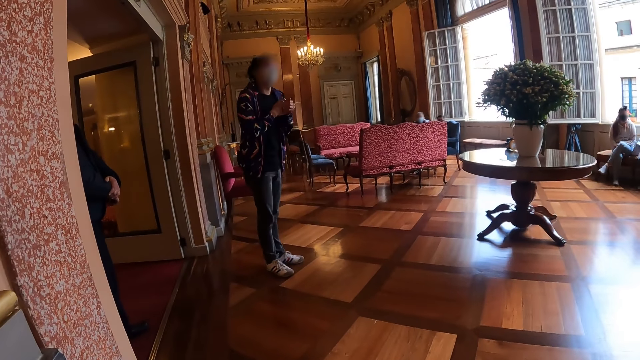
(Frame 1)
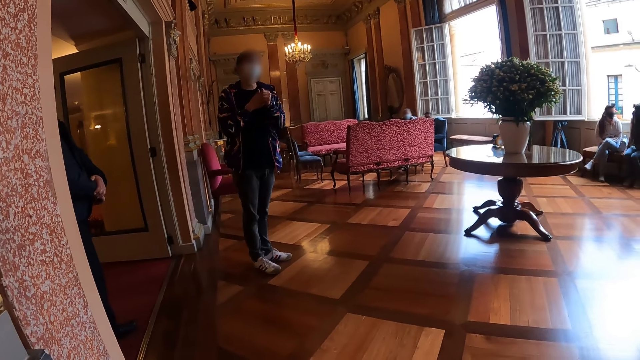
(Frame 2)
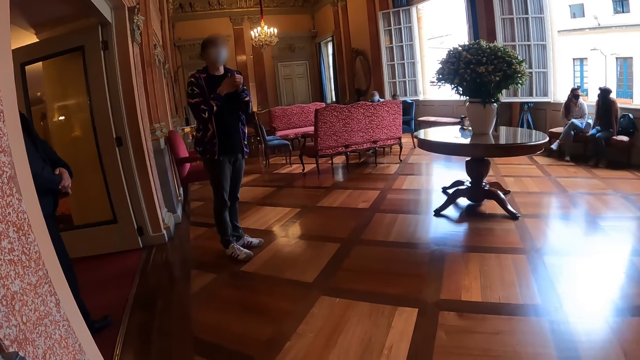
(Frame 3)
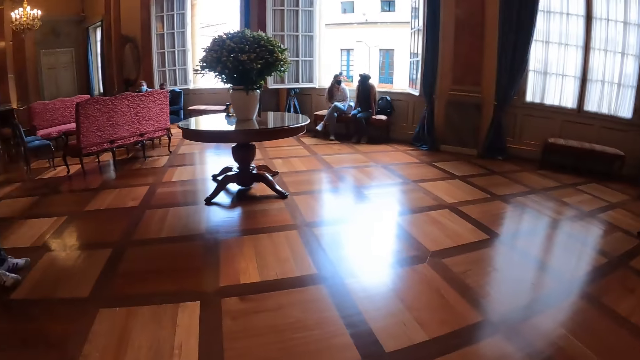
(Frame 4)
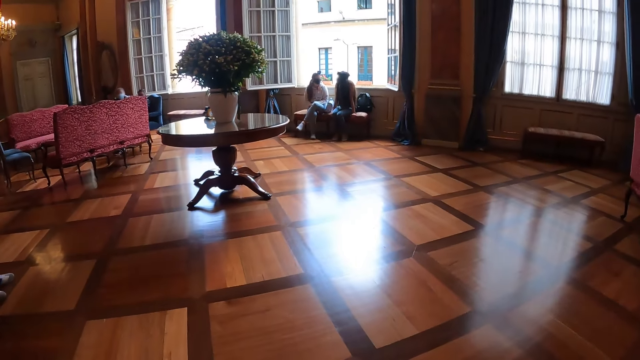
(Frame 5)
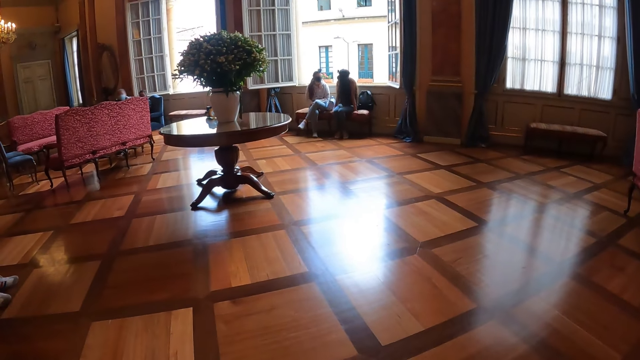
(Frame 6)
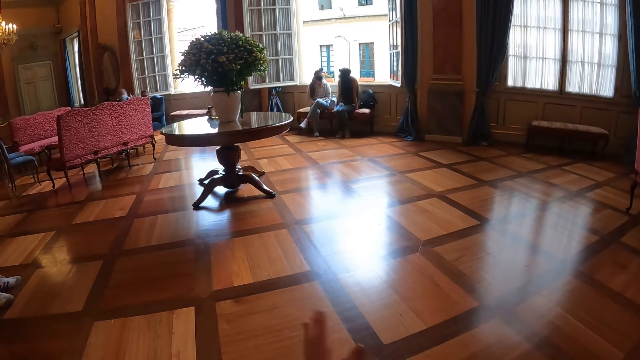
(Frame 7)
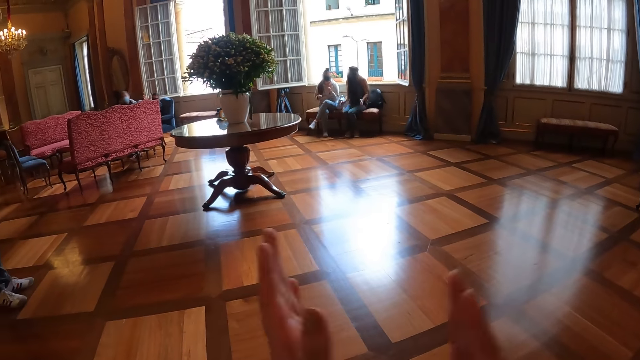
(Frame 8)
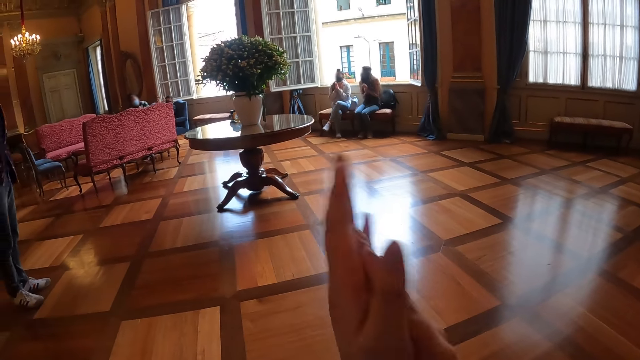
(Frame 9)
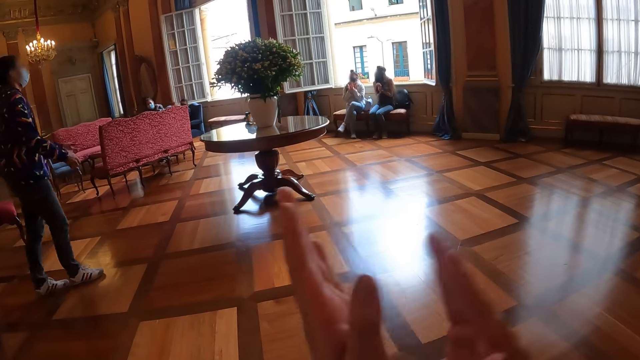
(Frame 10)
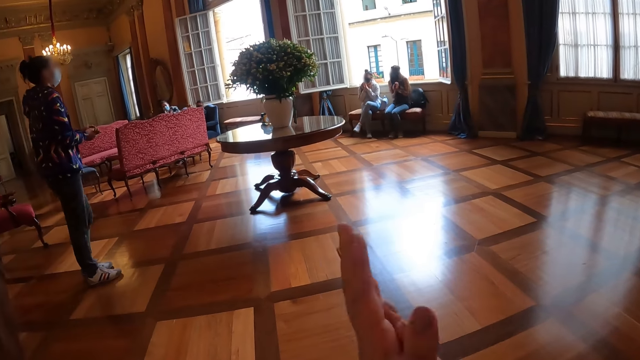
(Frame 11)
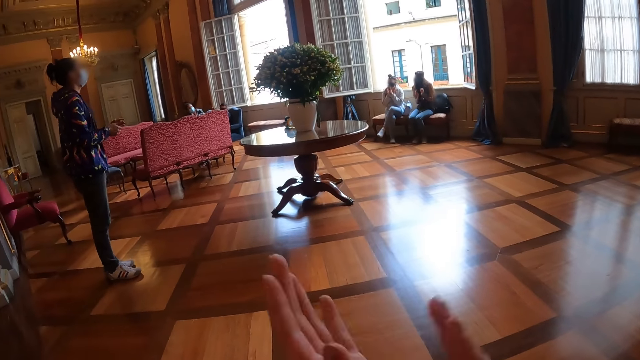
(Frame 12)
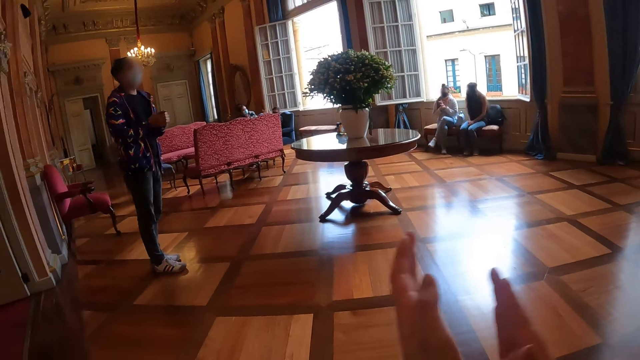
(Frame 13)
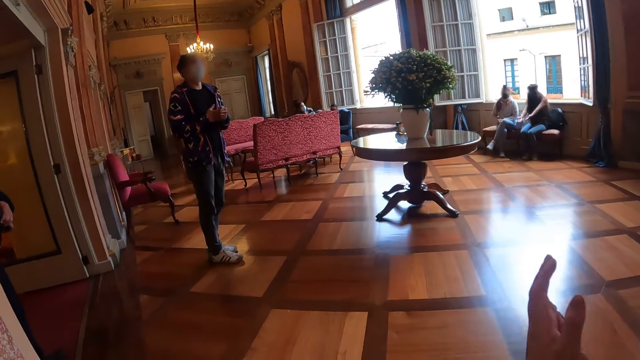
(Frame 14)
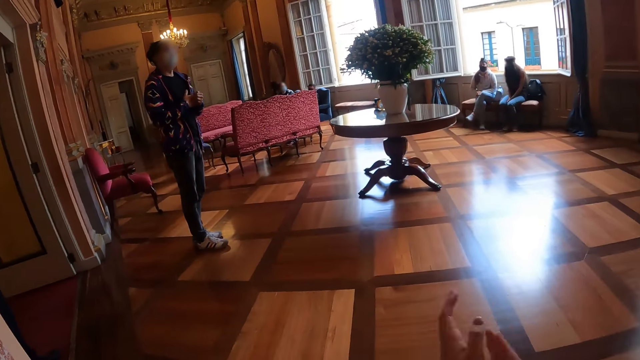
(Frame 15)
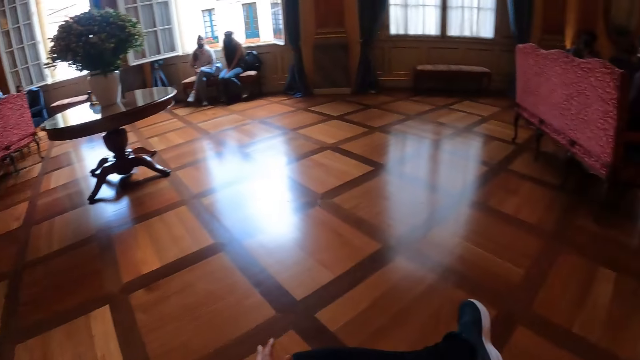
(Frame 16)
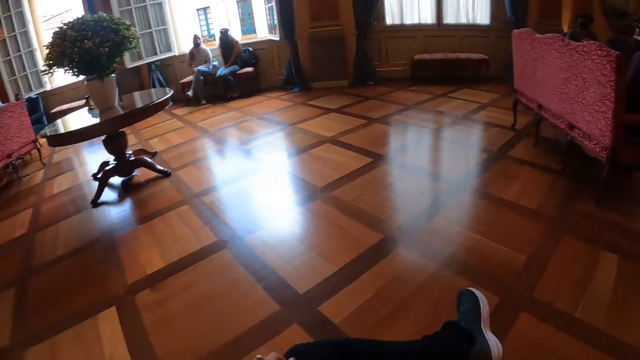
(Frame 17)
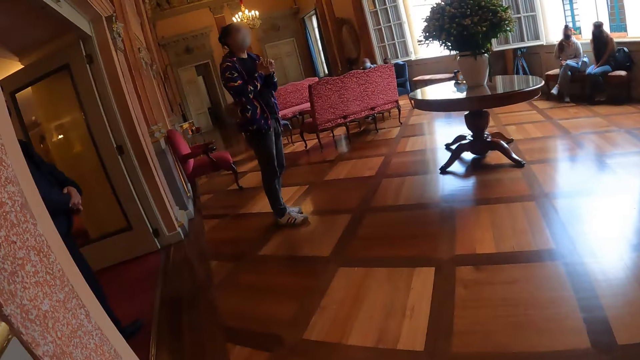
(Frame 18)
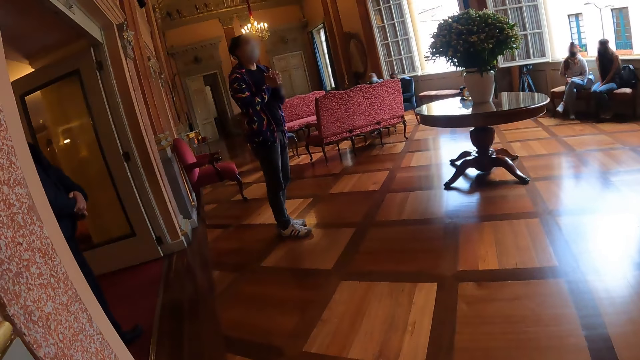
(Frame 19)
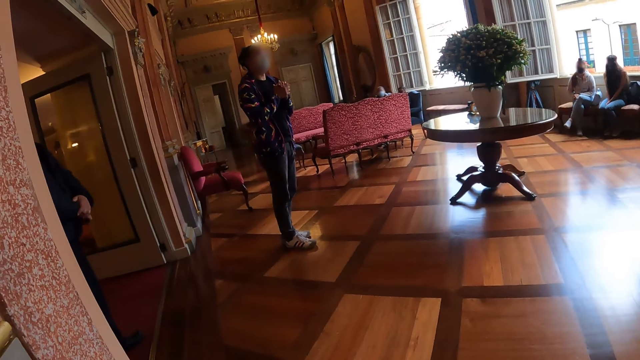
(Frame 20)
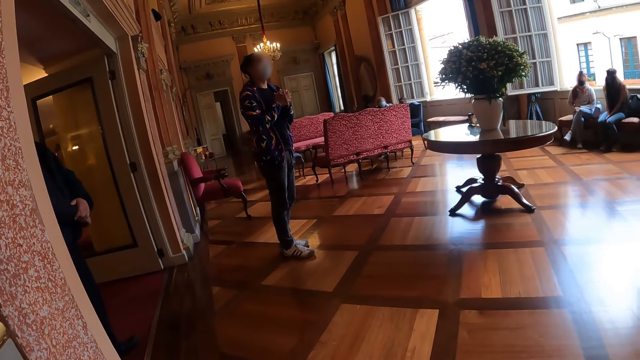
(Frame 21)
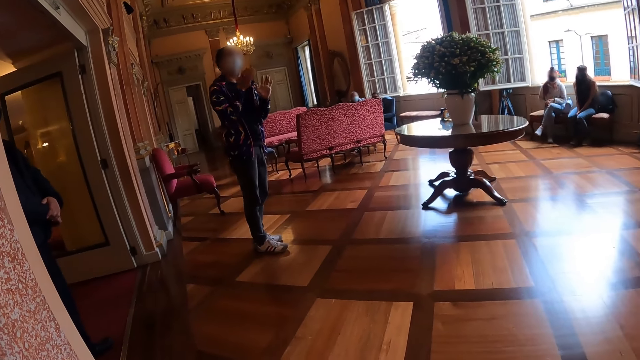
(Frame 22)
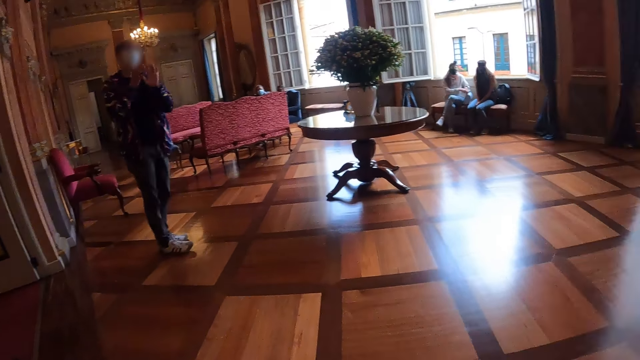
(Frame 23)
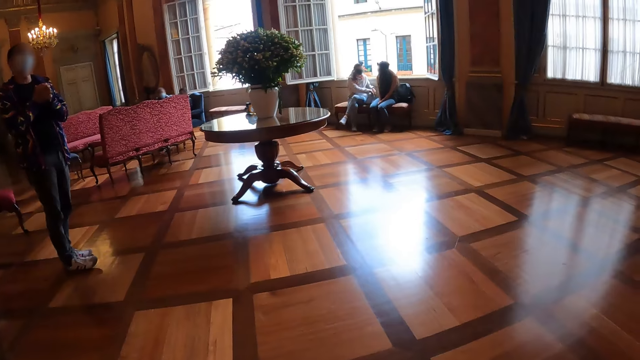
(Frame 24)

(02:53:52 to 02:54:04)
The camera wearer looks around in a room. She claps her hands. She looks around in the room. A person converses.

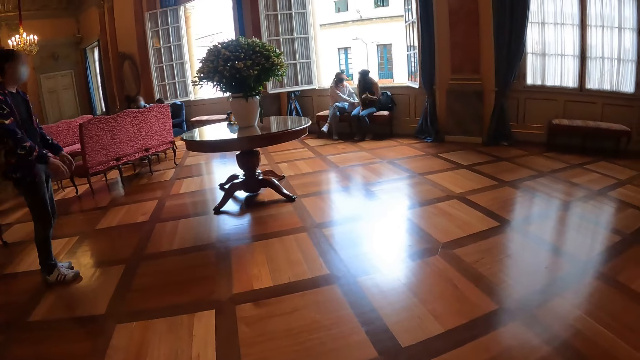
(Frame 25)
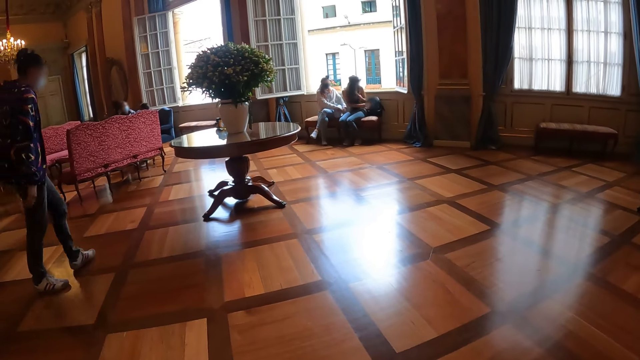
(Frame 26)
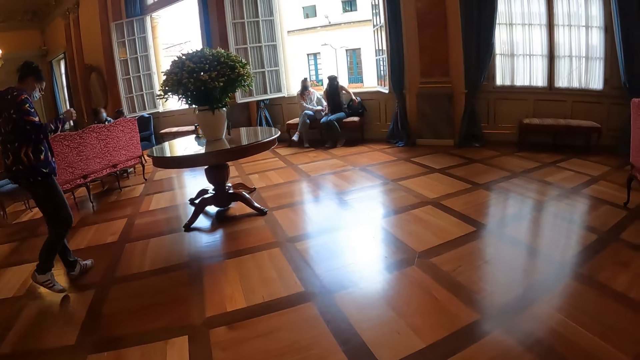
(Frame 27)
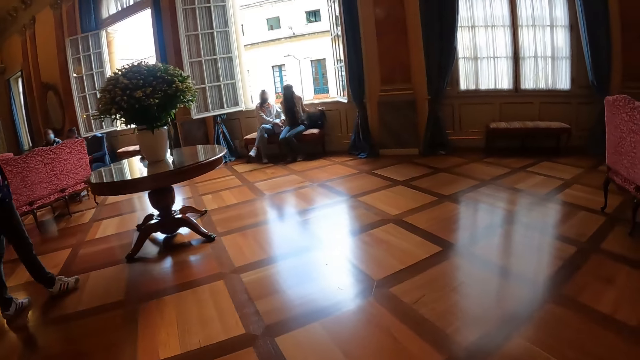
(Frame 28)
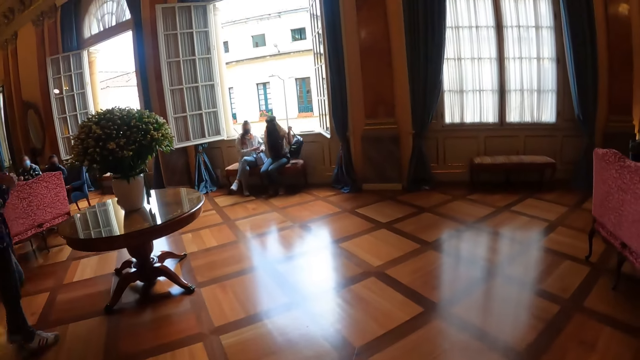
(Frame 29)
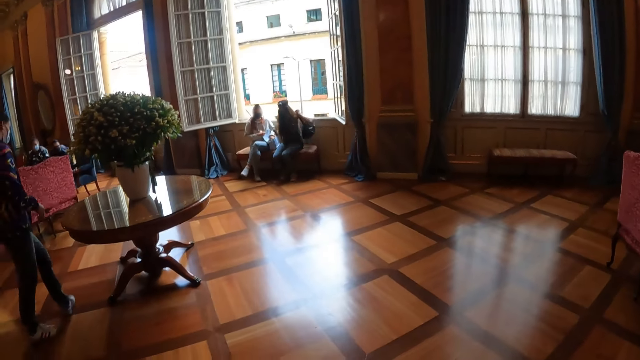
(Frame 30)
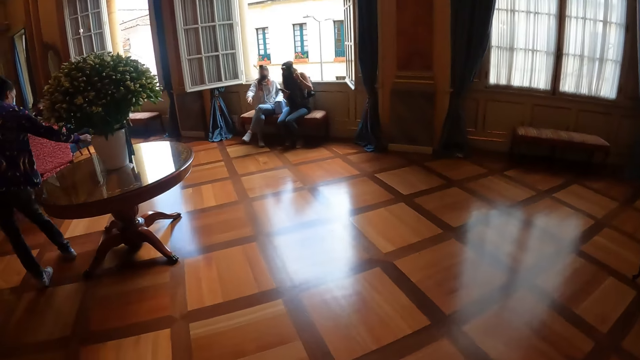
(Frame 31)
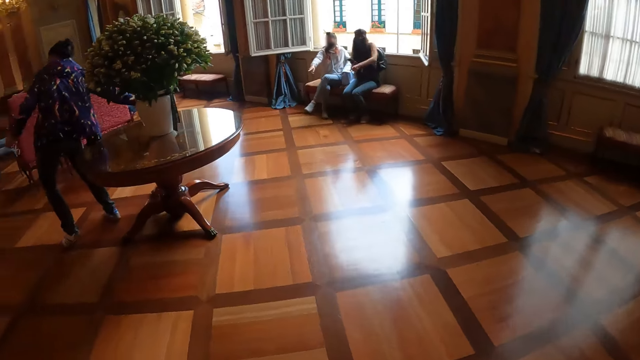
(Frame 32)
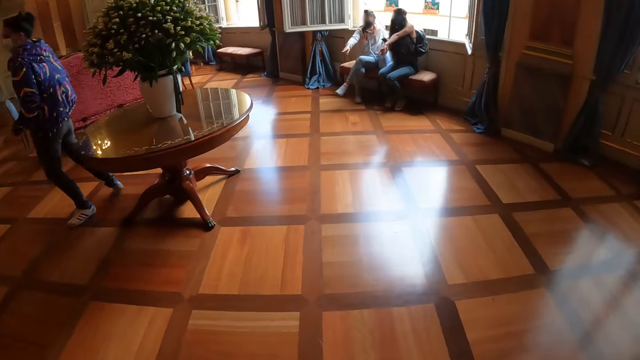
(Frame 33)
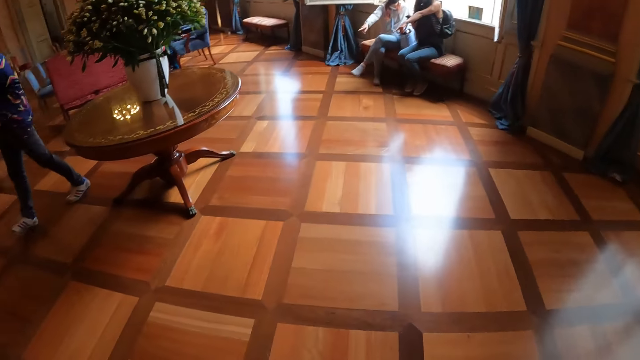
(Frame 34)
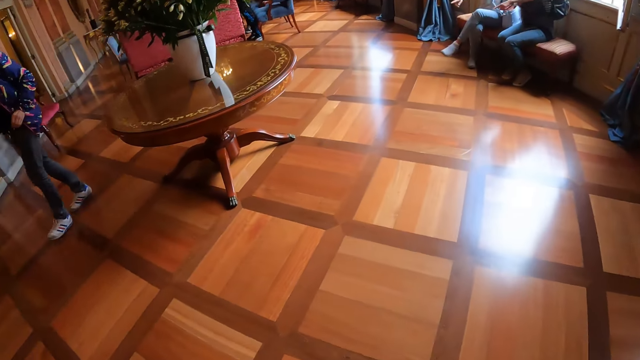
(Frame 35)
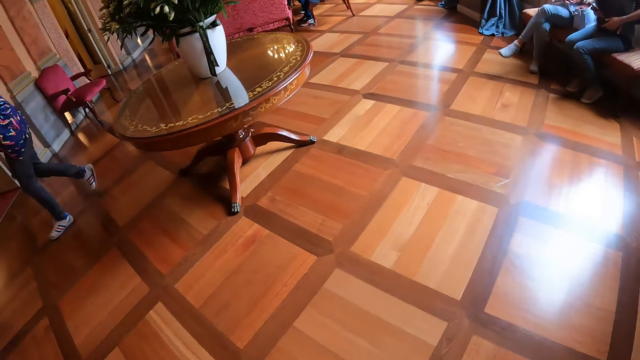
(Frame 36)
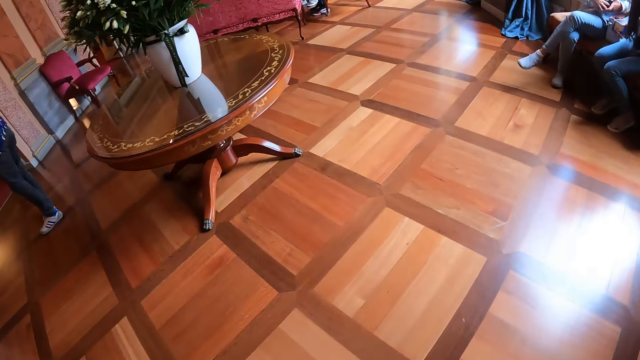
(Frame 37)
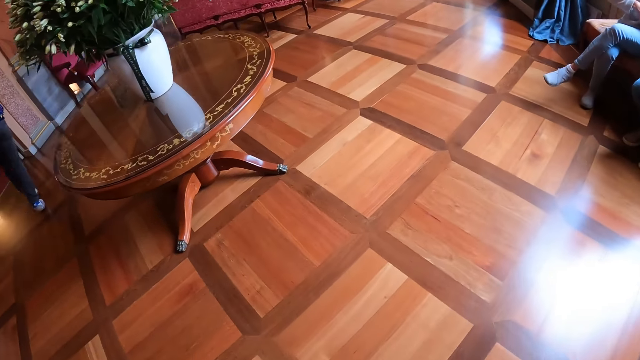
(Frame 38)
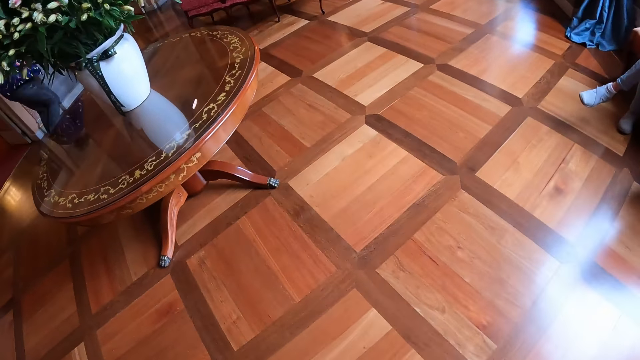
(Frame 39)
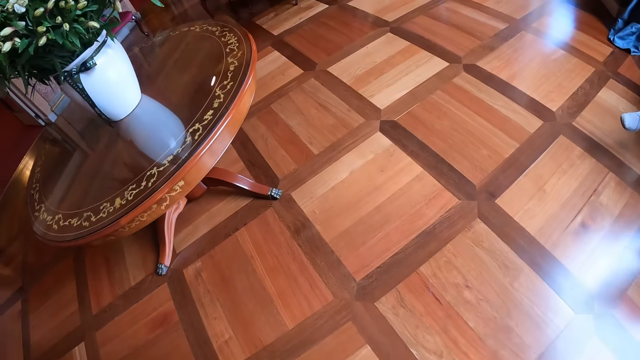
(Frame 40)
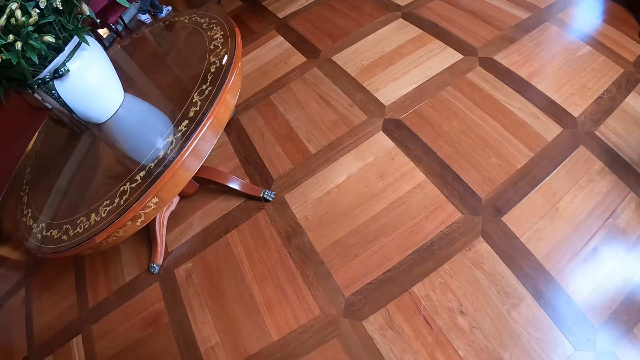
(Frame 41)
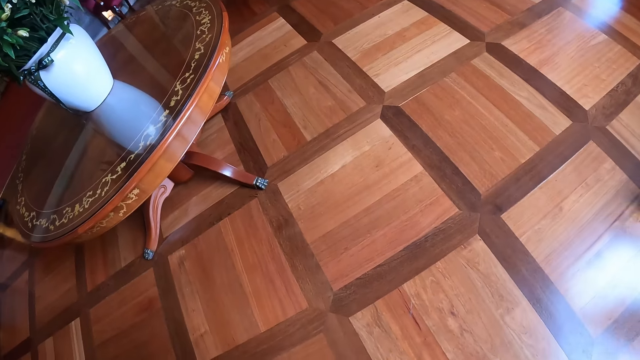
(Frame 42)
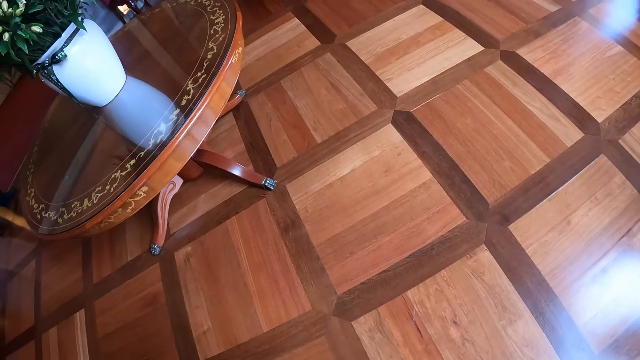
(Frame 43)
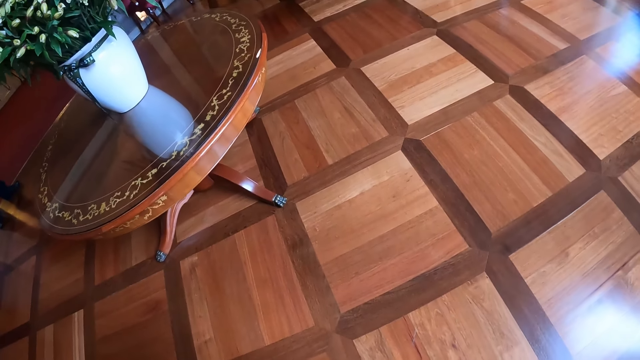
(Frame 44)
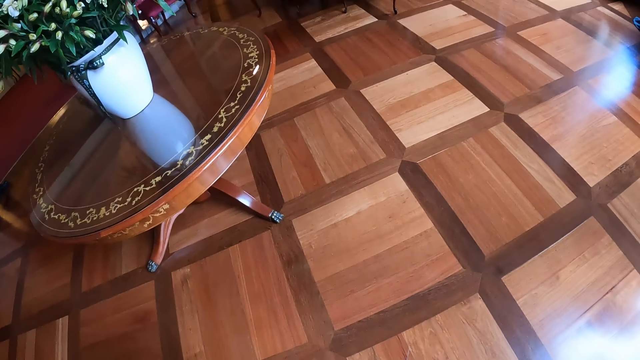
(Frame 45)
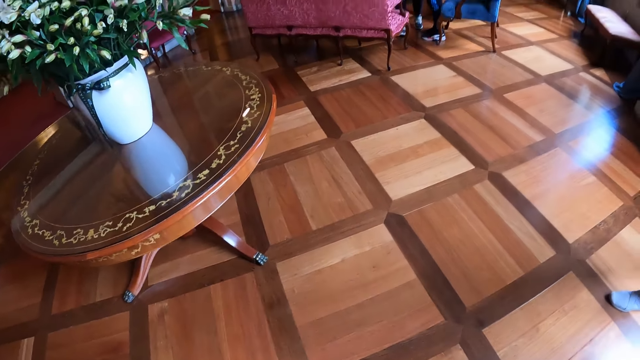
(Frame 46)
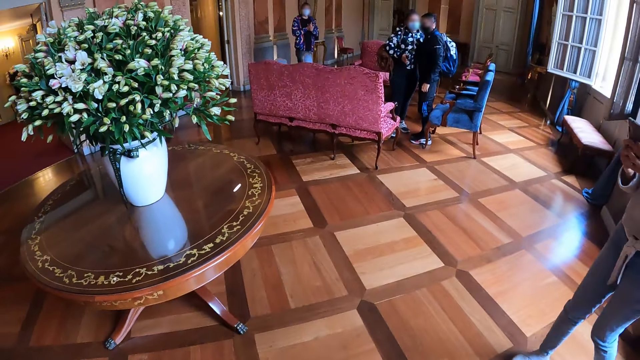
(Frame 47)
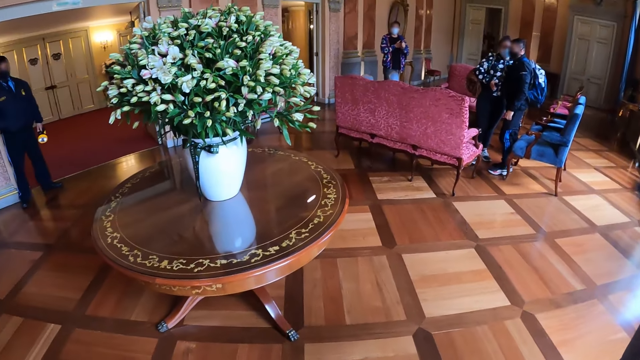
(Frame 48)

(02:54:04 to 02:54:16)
The camera wearer looks around in a room. A person picks up a bottle of water on a table. The camera wearer walks in the room. They look around in the room.
